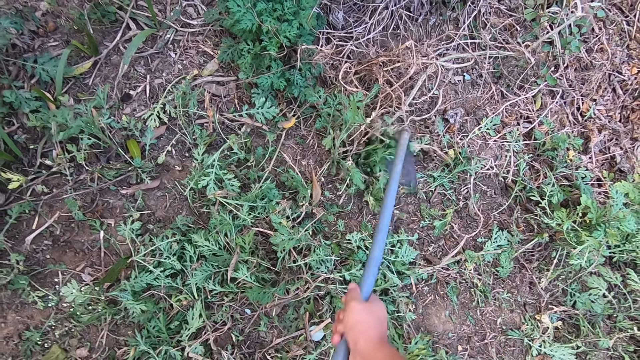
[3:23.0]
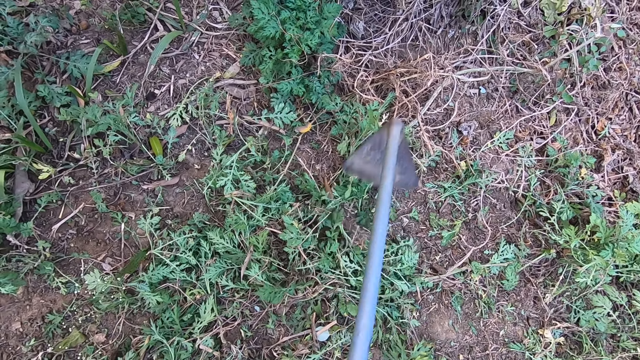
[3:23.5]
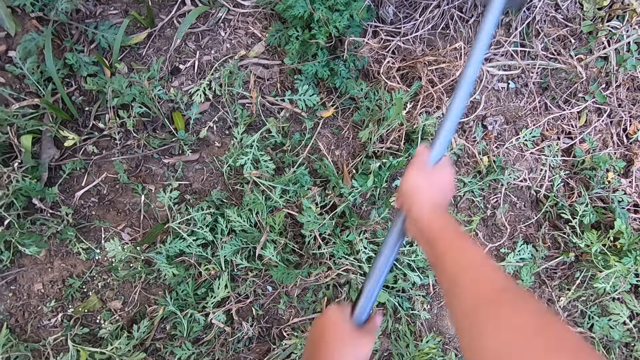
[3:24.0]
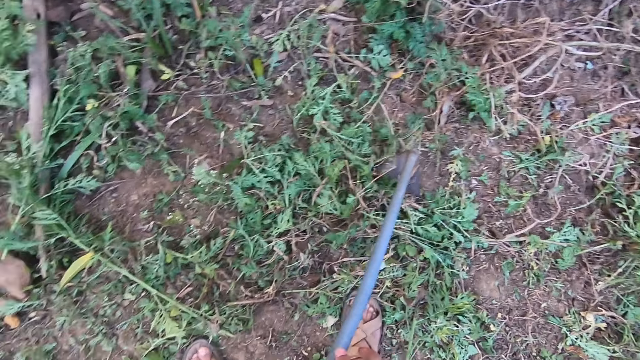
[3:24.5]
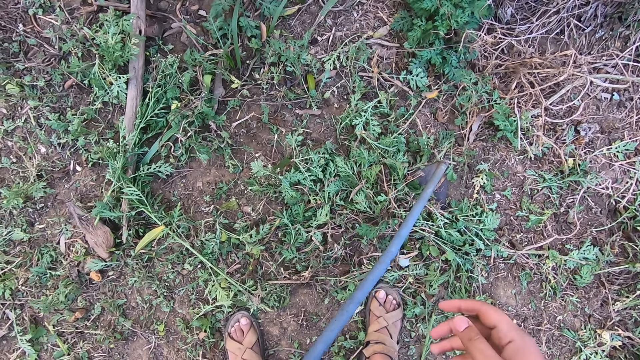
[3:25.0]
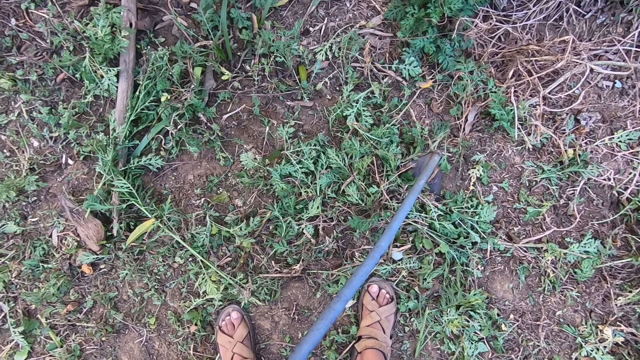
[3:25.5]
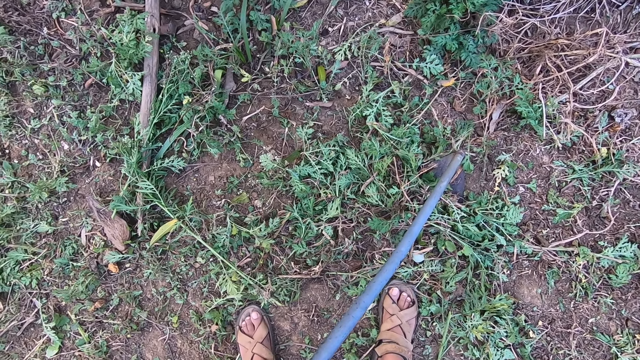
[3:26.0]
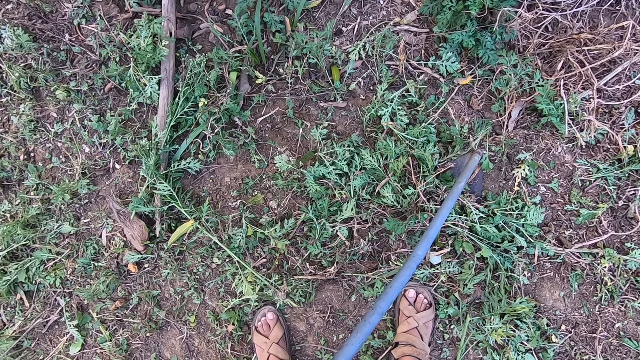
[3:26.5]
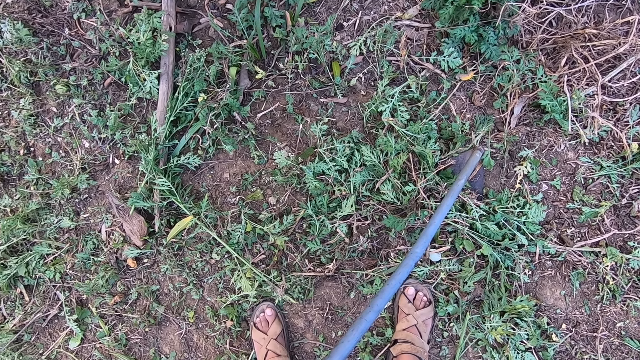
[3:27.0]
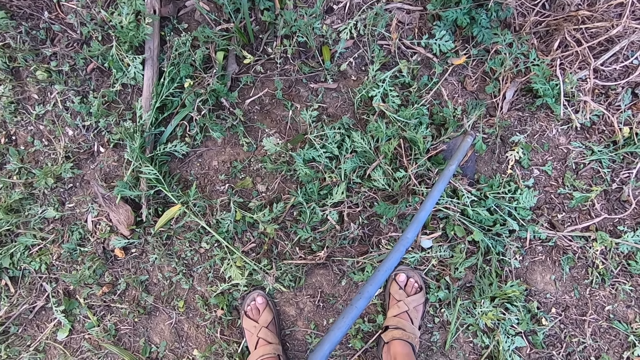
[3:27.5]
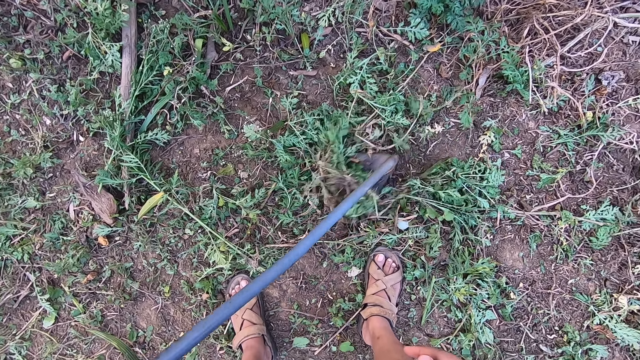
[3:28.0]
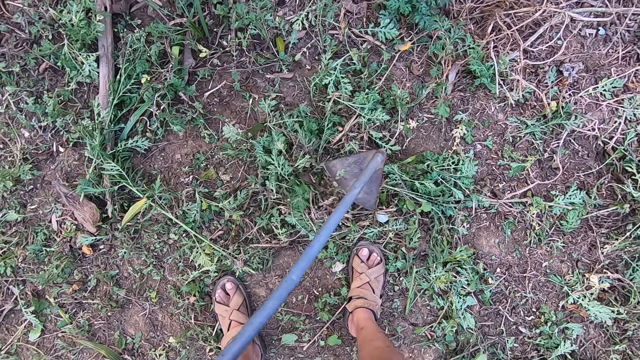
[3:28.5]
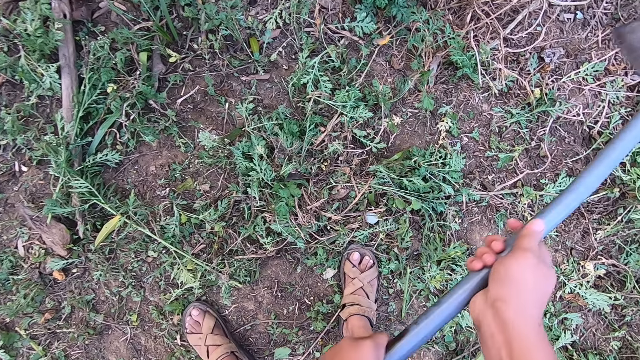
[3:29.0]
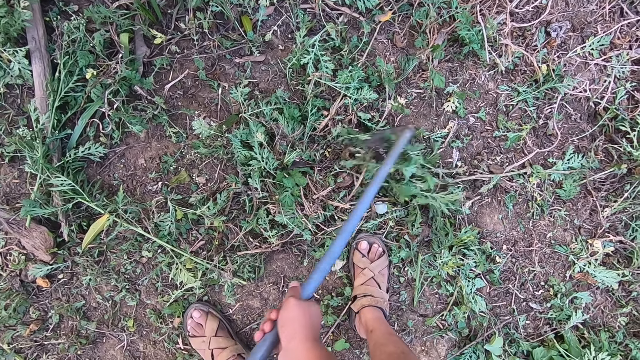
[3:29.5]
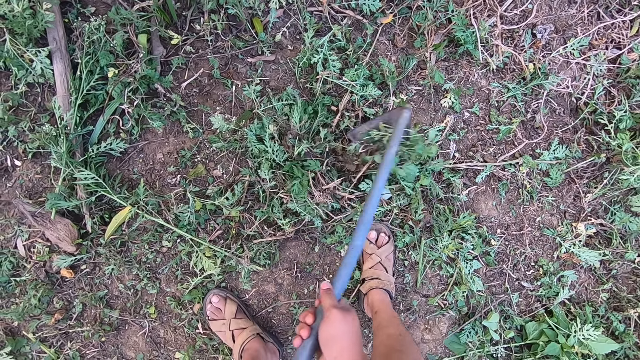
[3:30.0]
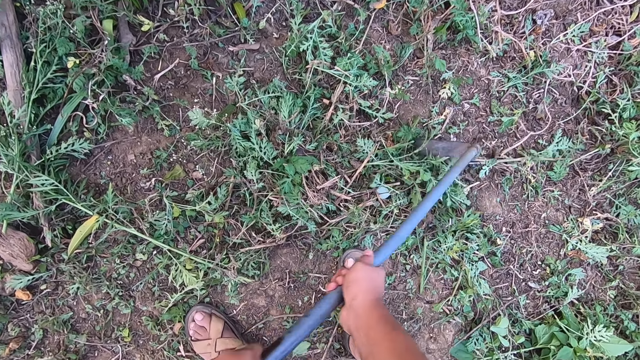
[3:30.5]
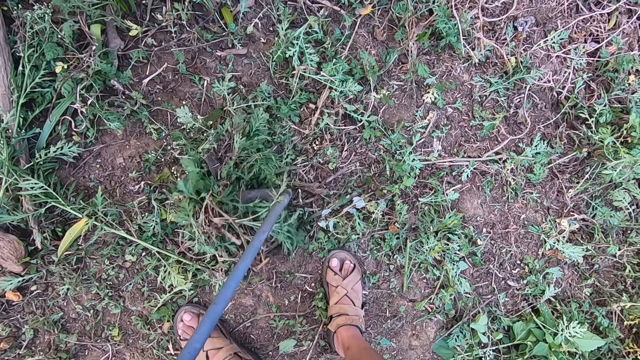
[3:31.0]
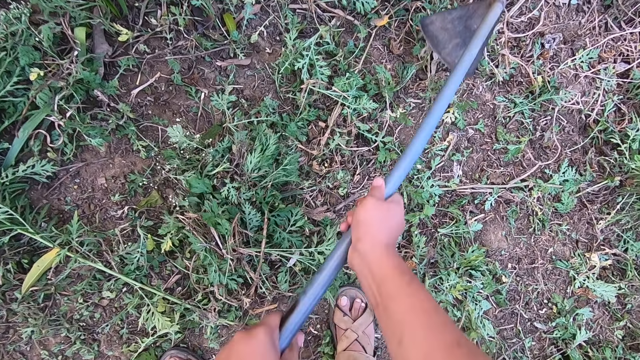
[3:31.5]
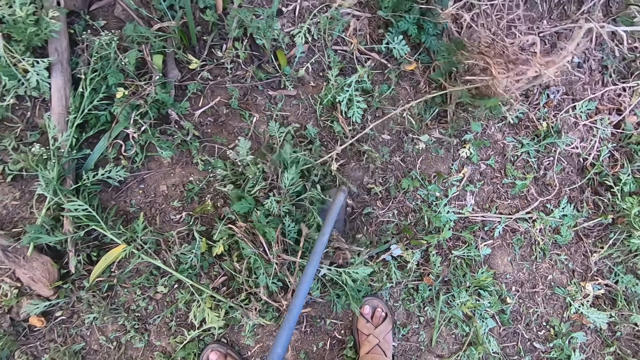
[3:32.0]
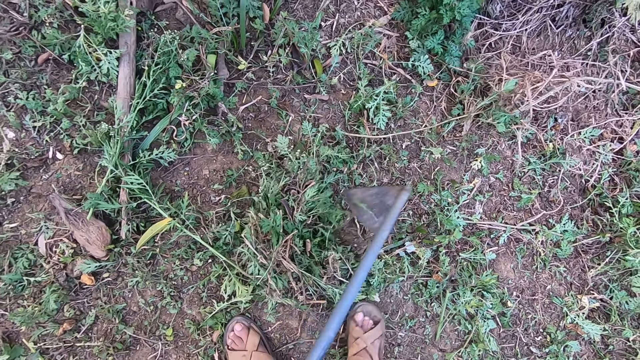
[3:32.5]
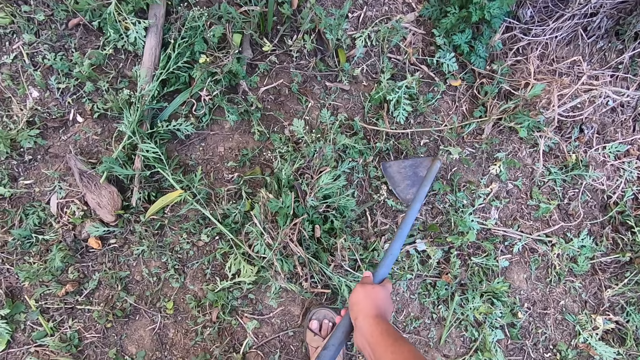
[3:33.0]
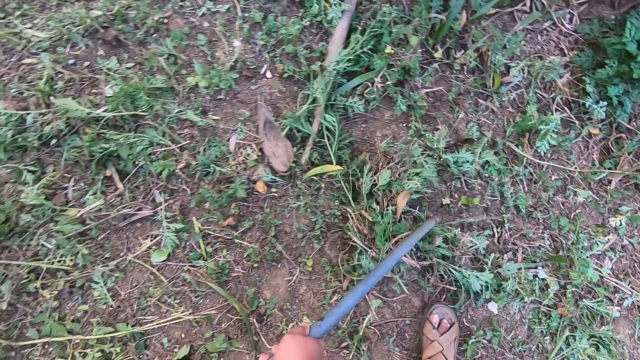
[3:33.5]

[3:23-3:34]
The camera wearer rests while standing on the farm. They pause clearing the land. They move weeds with a hoe in the farm. They dig out weed on the farm. They resume clearing the farmland with the hoe. They move weeds with the hoe in the farm.

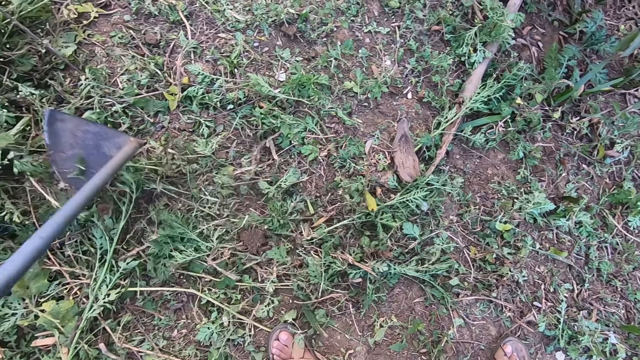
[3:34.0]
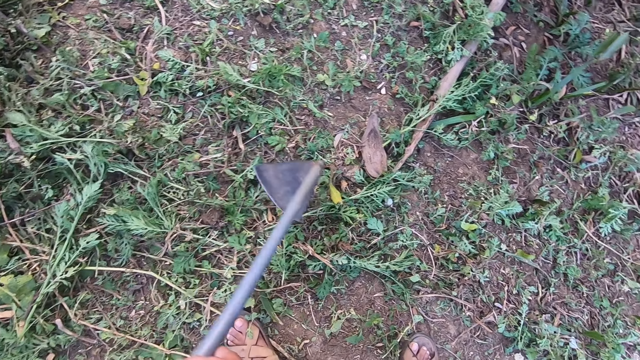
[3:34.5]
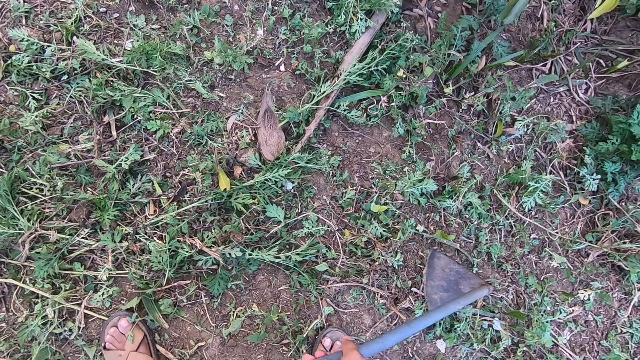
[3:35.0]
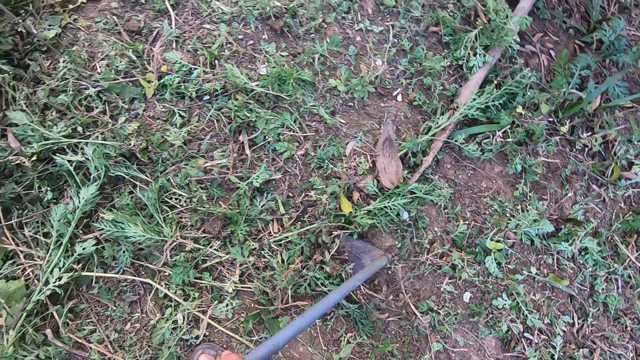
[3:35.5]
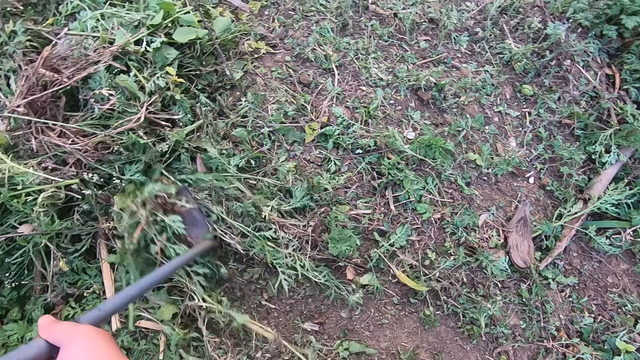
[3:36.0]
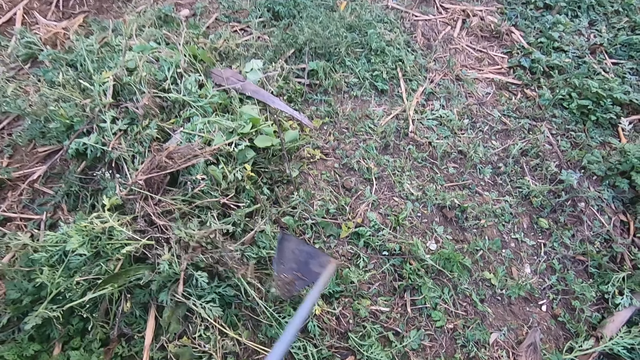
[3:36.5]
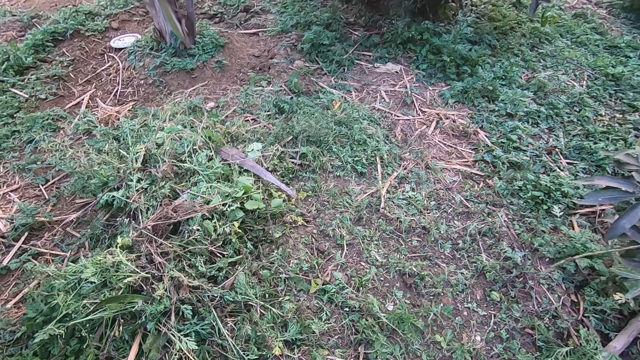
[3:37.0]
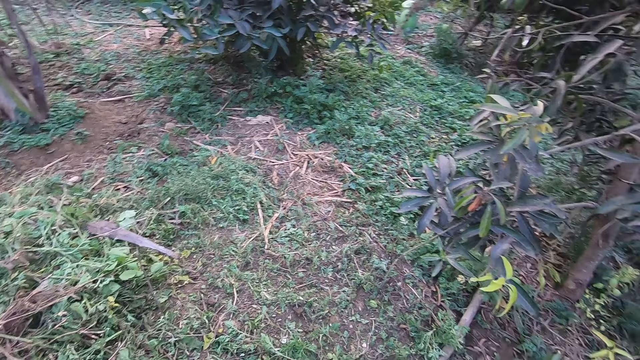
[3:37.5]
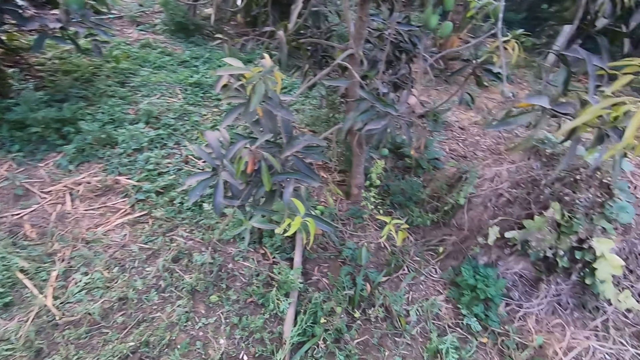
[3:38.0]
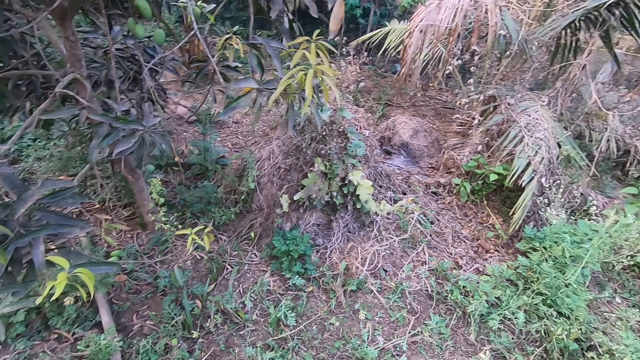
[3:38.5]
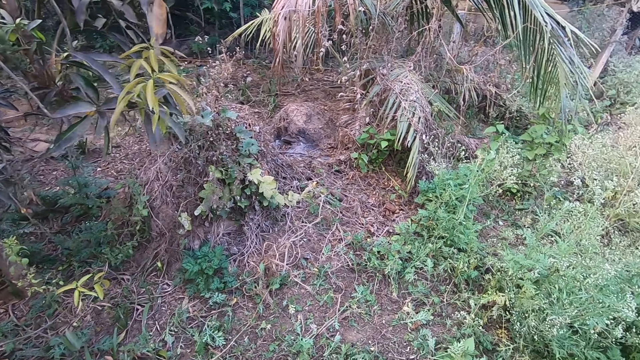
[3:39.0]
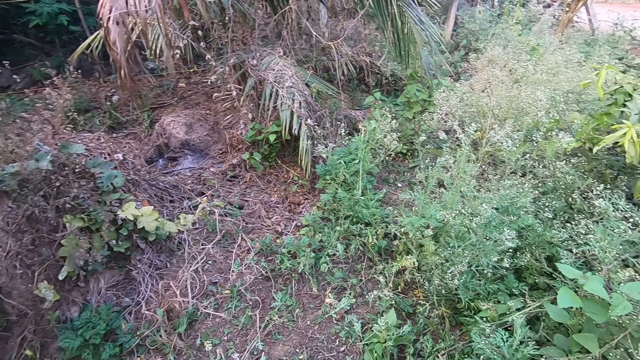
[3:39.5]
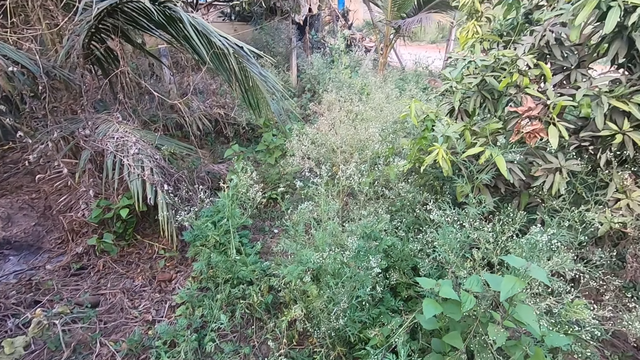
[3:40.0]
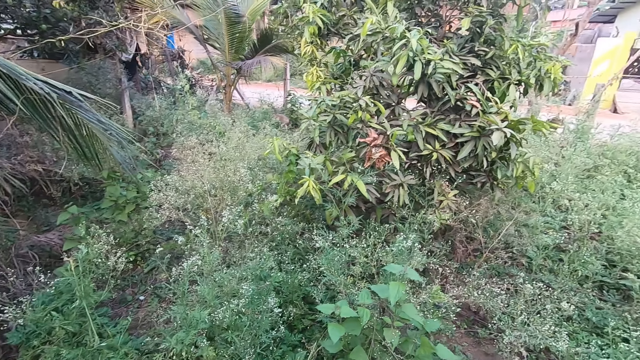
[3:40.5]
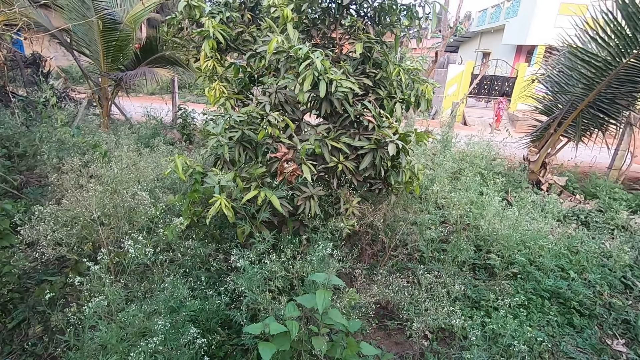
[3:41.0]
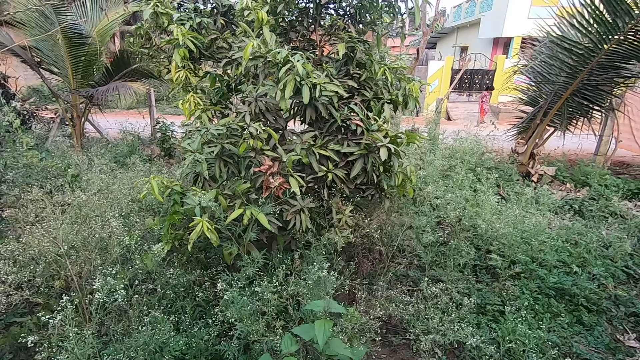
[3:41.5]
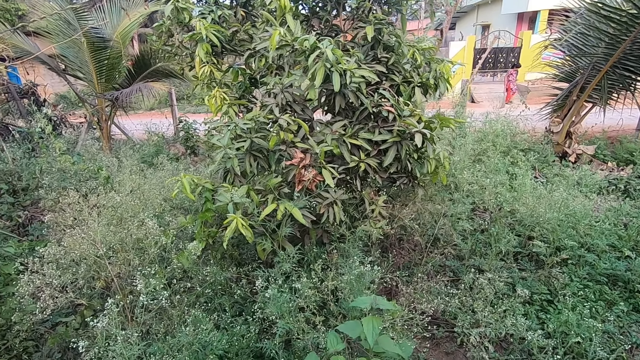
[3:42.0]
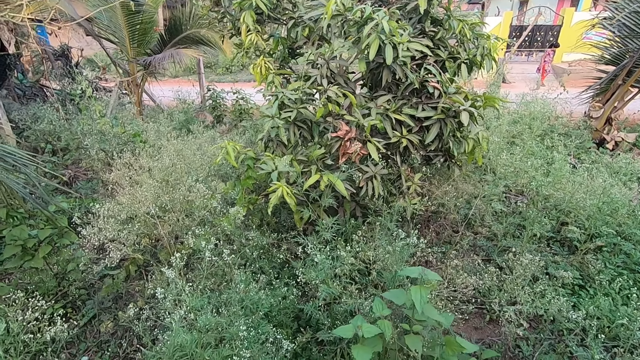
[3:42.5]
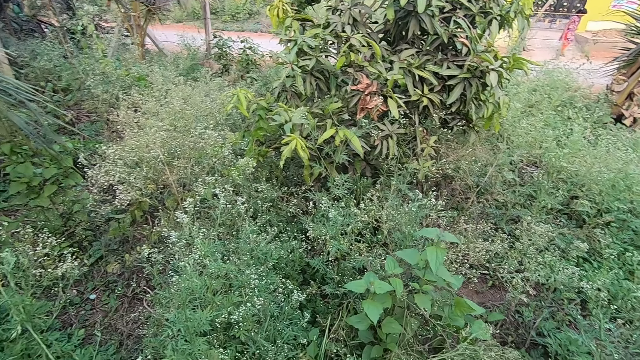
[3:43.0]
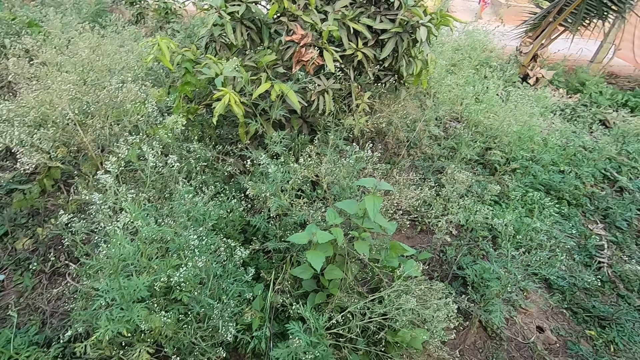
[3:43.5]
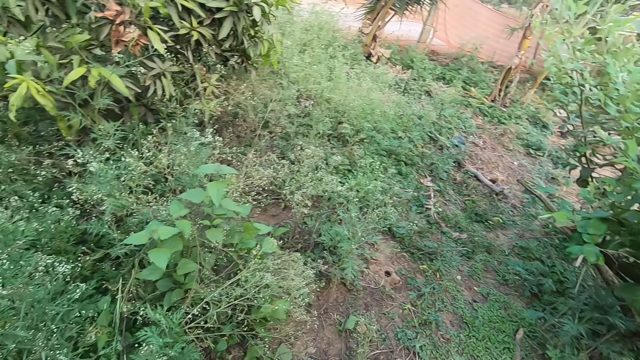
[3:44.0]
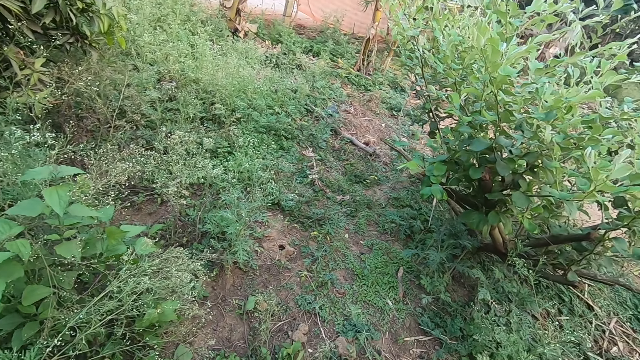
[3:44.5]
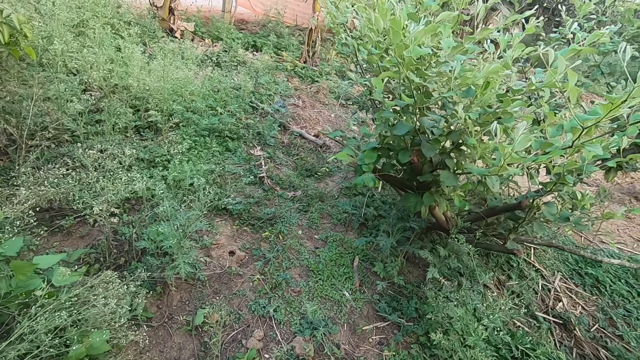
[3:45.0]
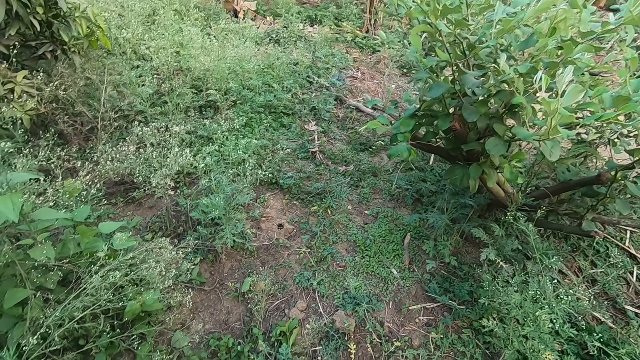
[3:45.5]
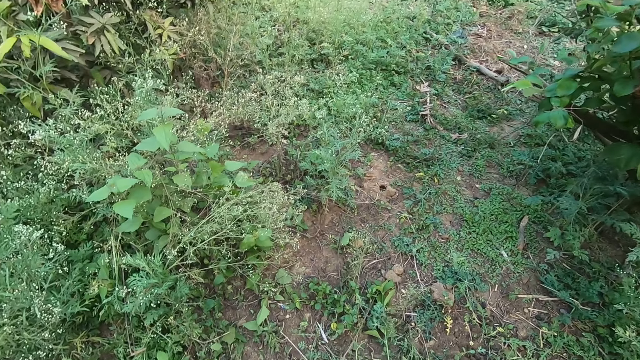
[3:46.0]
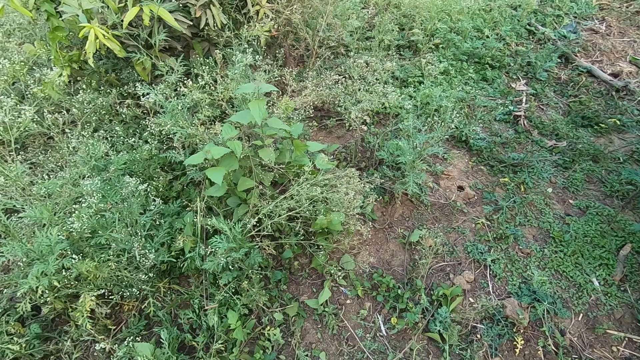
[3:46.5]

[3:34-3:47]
The camera wearer moves around the farm. They look around. A lady rubs feet on the ground. The camera wearer looks around the farm.
